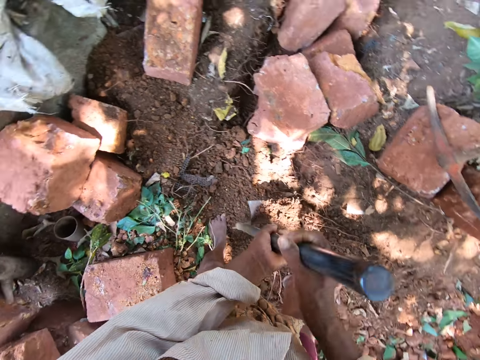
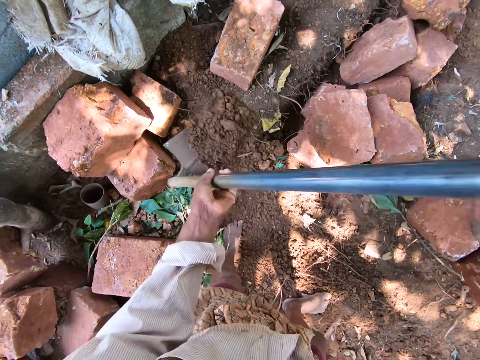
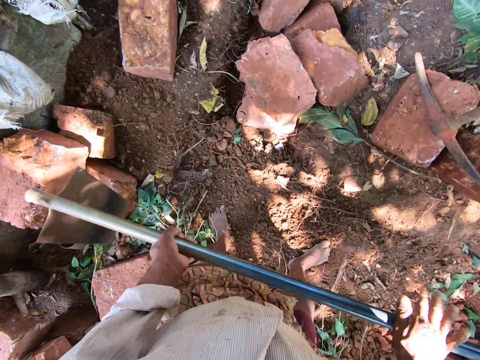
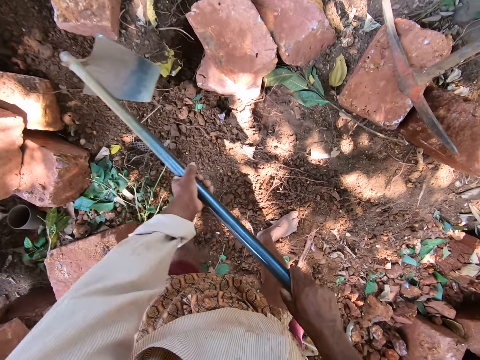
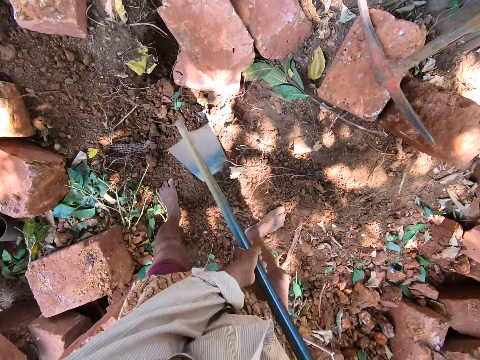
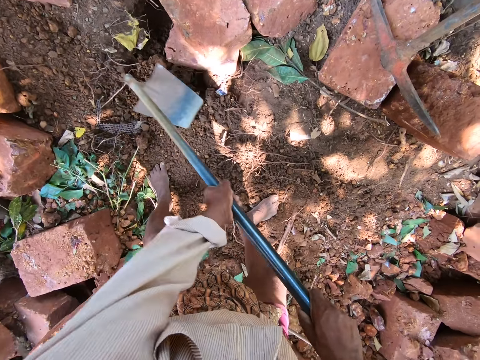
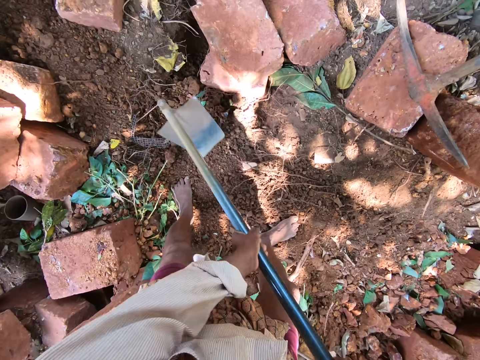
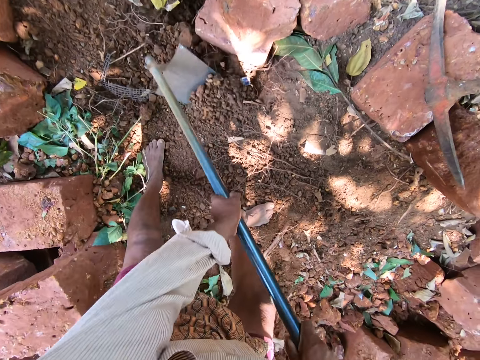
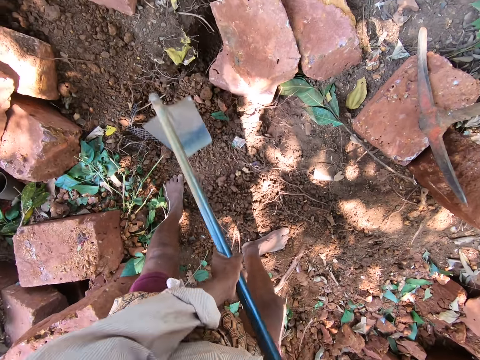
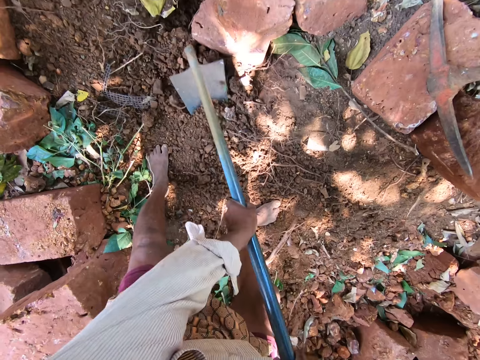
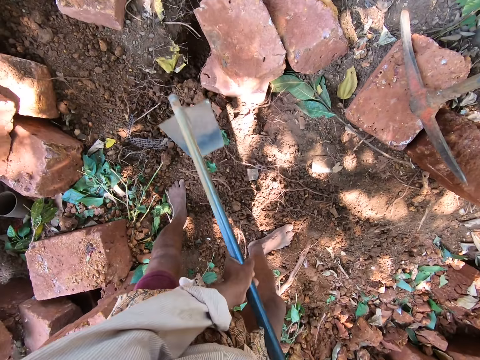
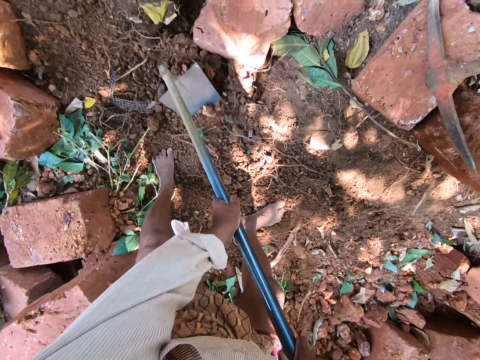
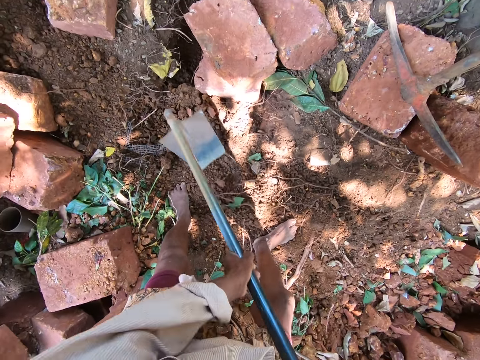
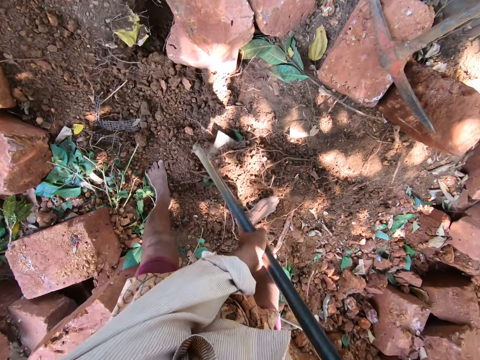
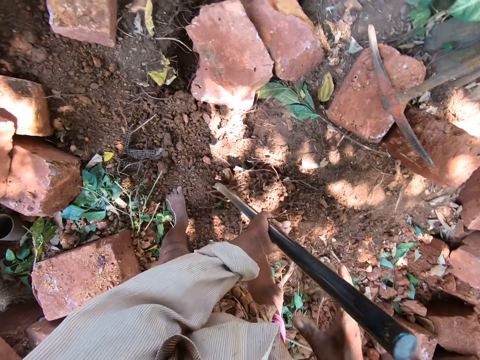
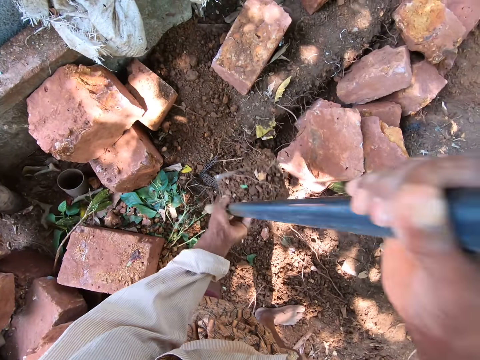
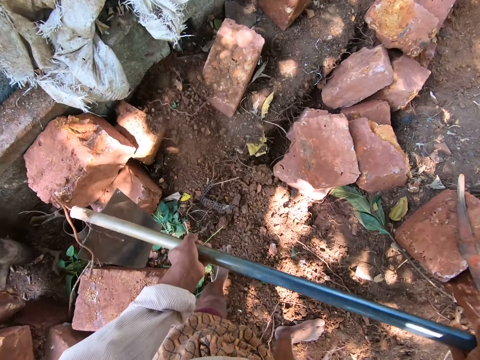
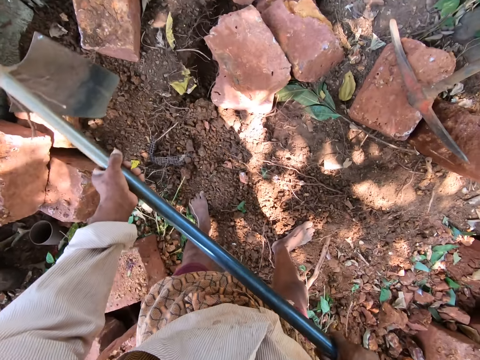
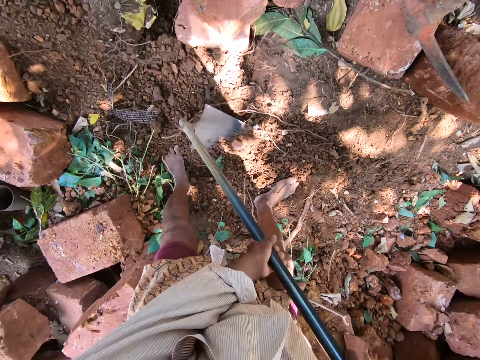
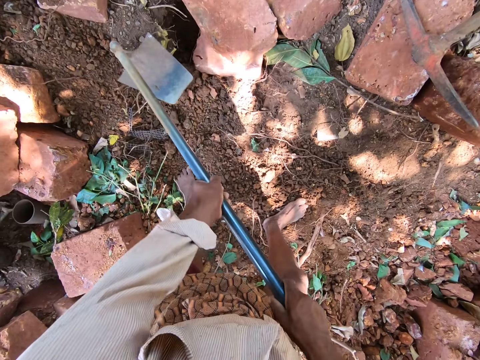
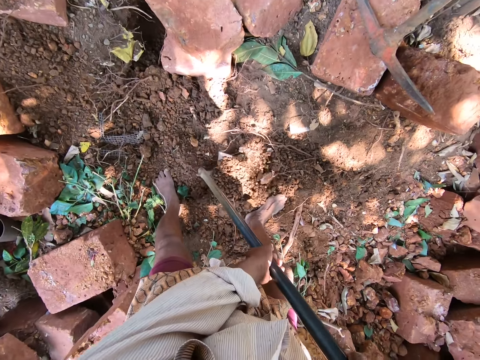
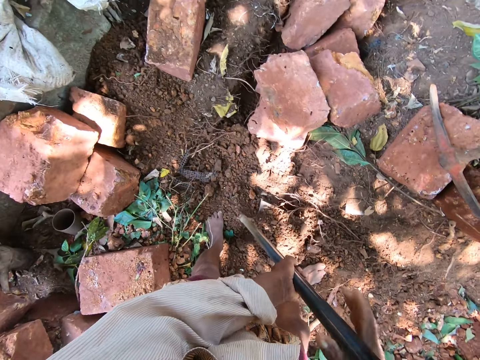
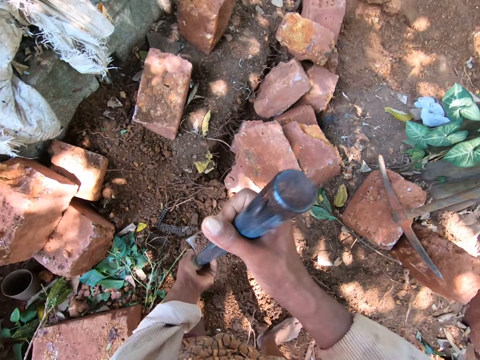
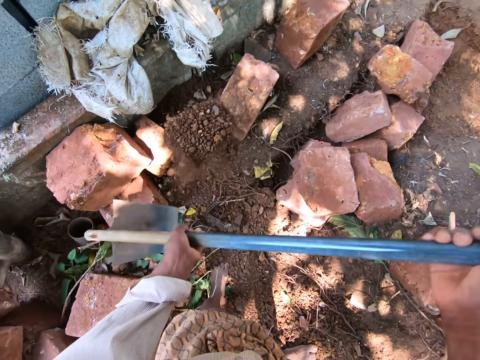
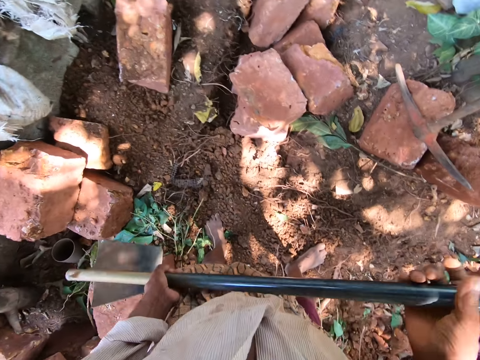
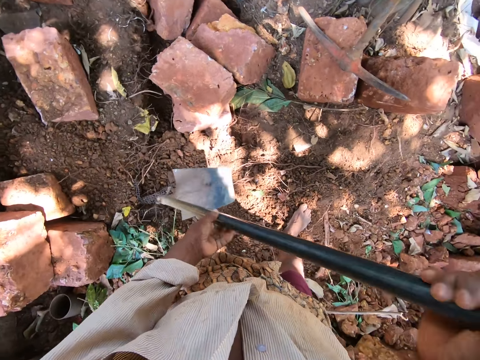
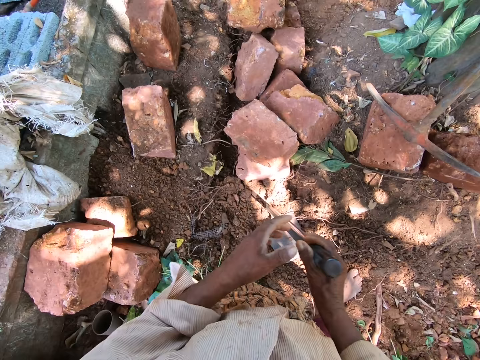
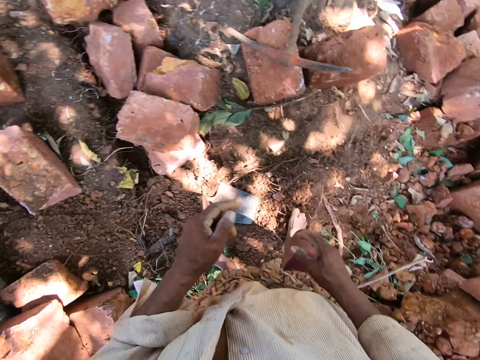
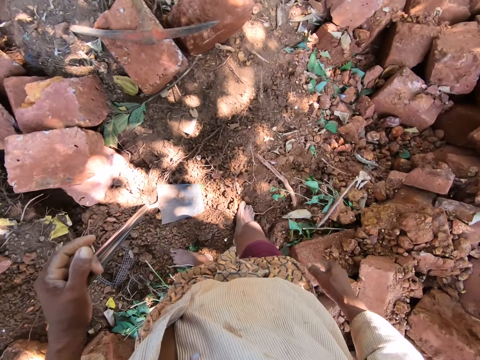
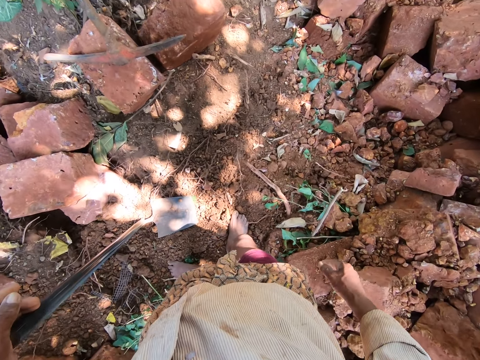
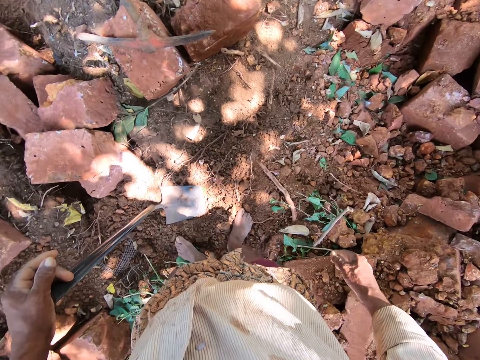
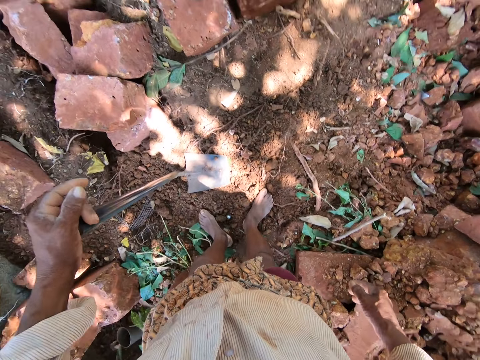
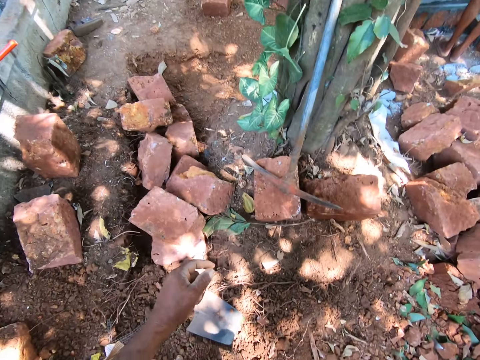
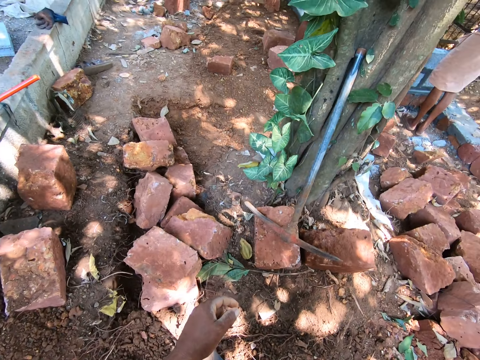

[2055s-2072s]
The camera wearer lifts the hoe from the ground with his hands. He pours the sand or soil in the hoe on the ground with his hands. He digs with the hoe. He gathers the sand on the ground with the hoe in his hands. He collects the soil with the hoe. He packs the sand from the ground with the hoe in his hands. He lifts the hoe from the ground with his hands. He pours the sand in the hoe on the ground with his hands. He digs with the hoe. He hits the ground with the hoe in his hands. He collects the soil. He packs the sand from the ground with the hoe in his hands. He lifts the hoe from the ground with his hands. He pours the sand in the hoe on the ground with his hands. He holds the hoe in his right hand. He drops the hoe on the ground with his right hand. He looks around. He passes the hoe to his left hand.

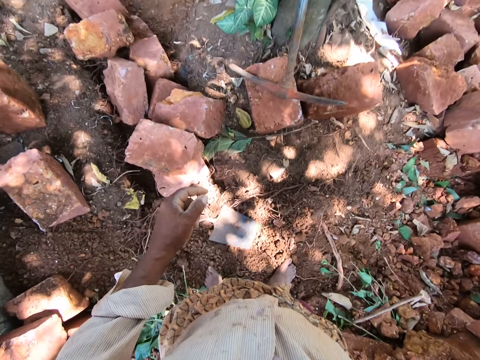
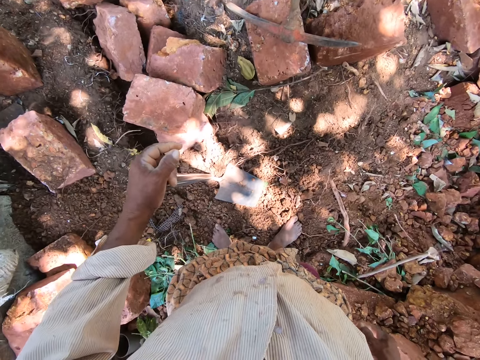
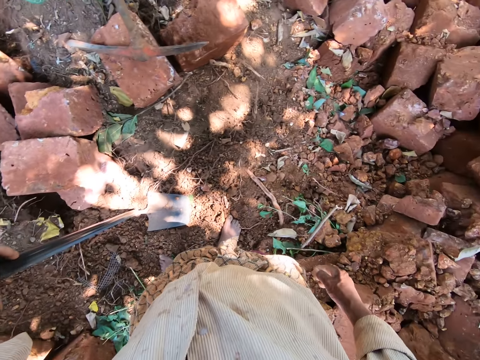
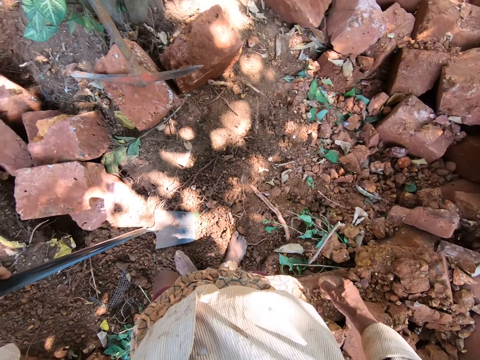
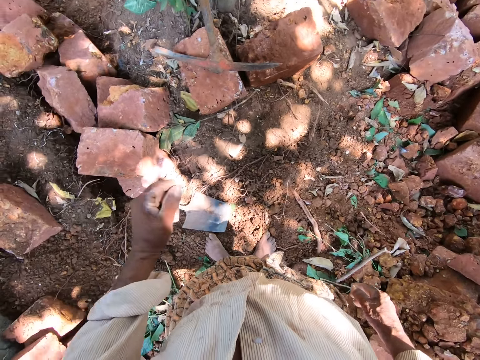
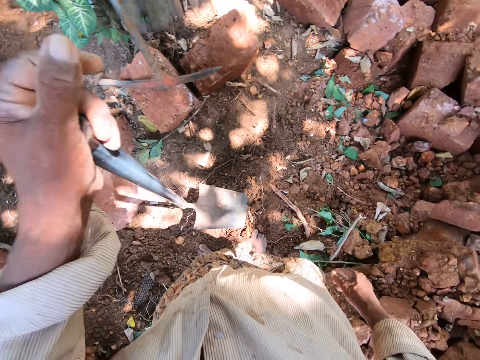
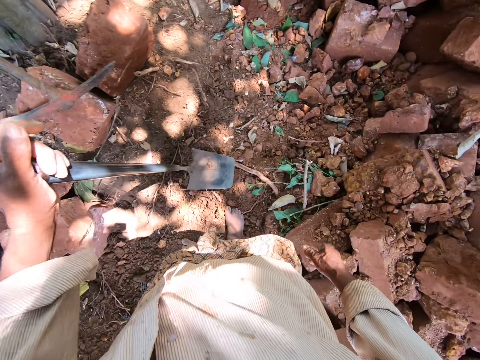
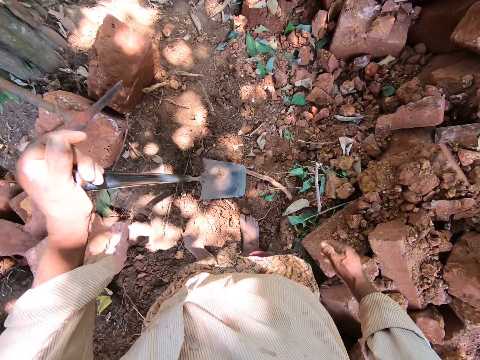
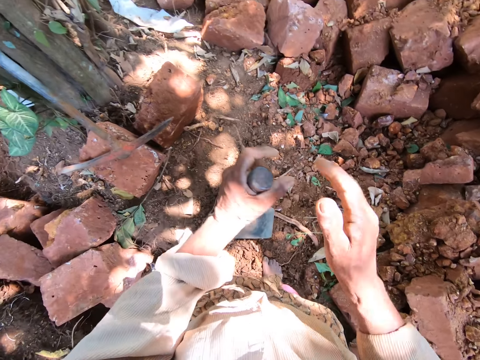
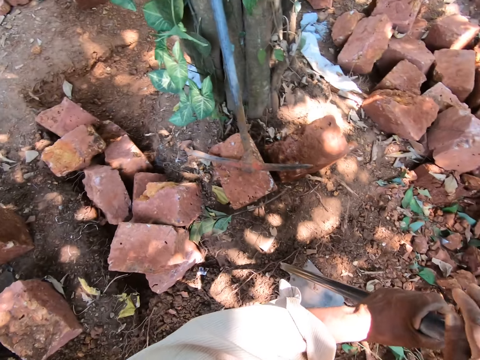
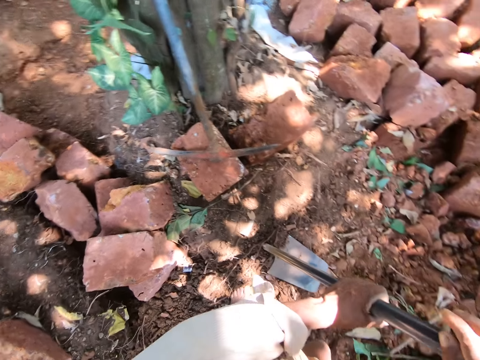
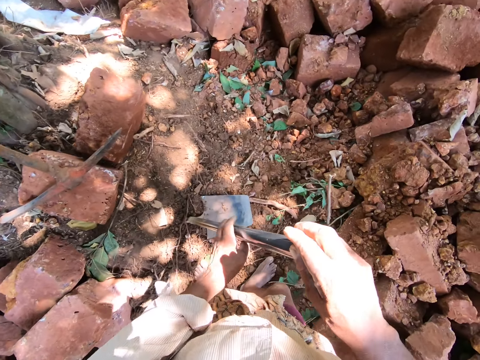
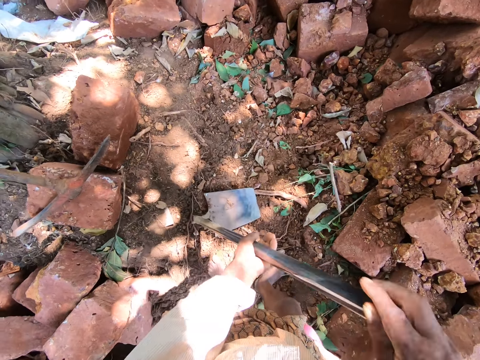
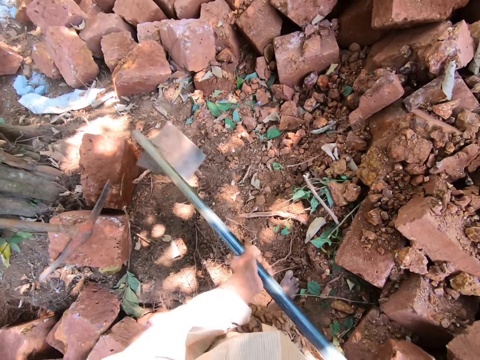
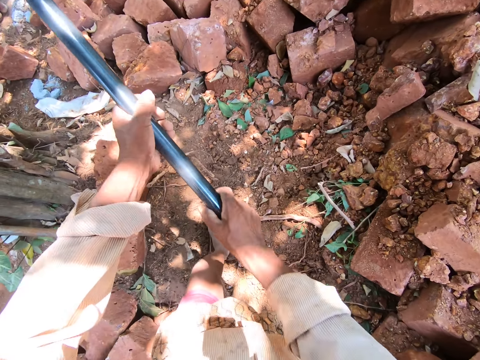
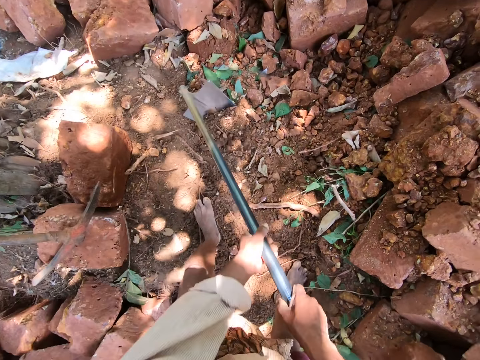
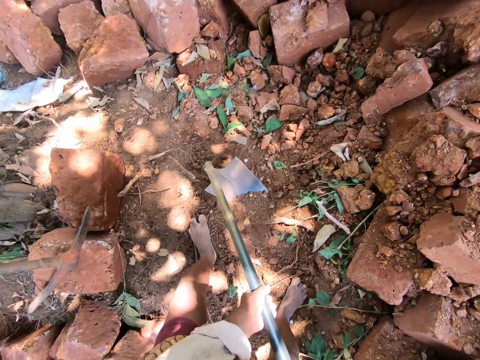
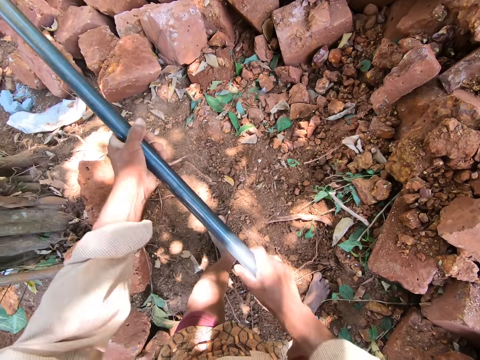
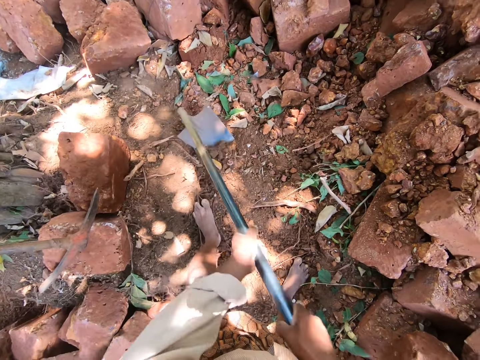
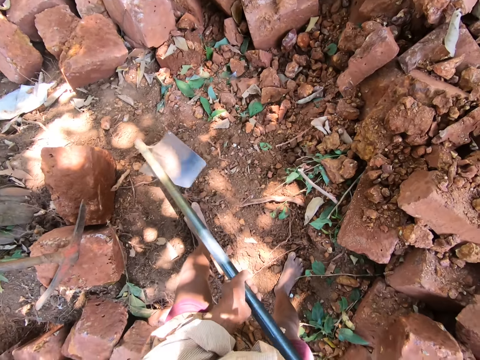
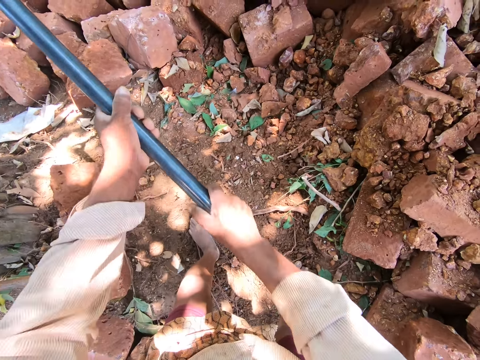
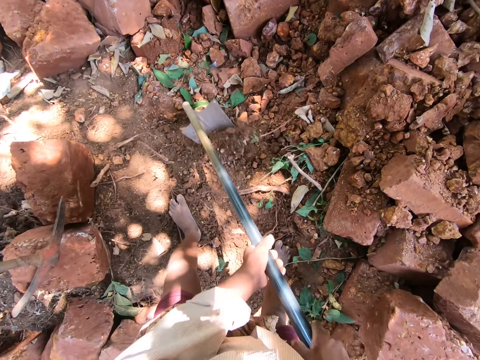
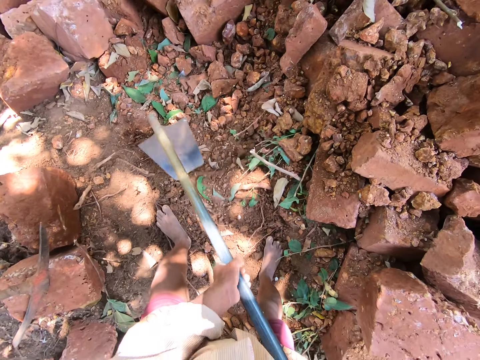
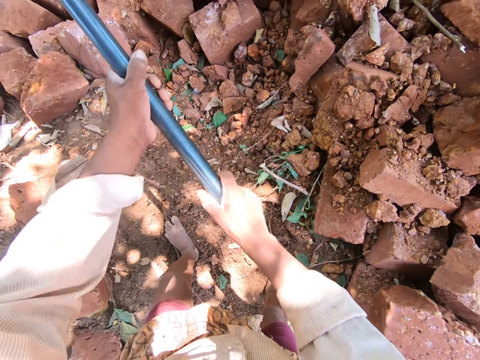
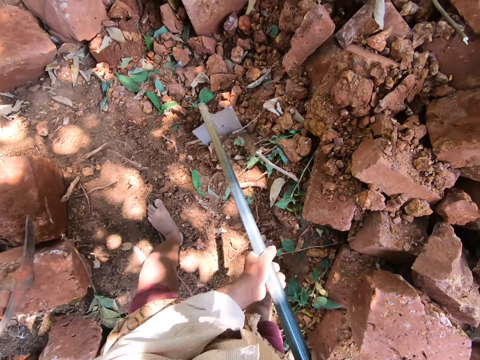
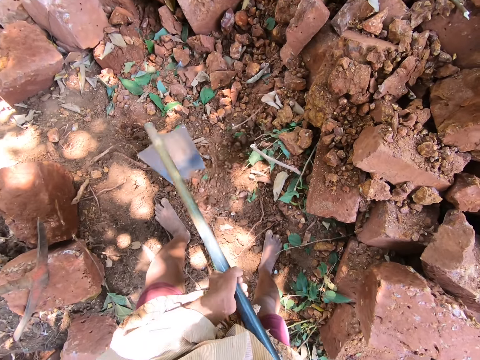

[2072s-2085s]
The camera wearer lifts the hoe from the ground with his left hand. He drops the hoe on the ground with his left hand. He holds the hoe to the ground with his hands. He holds the hoe to the ground with his right hand. He holds the hoe to the ground with his hands. He lifts the hoe from the ground with his hands. He digs the ground with the hoe in his hands.
